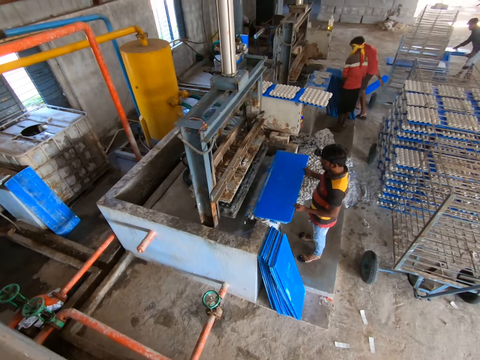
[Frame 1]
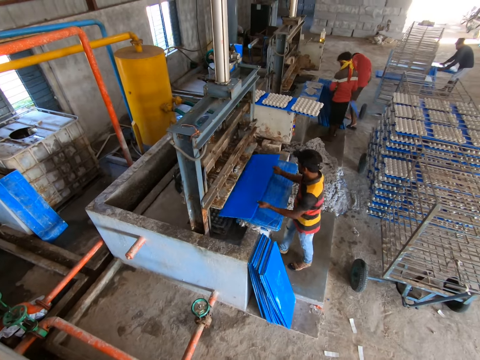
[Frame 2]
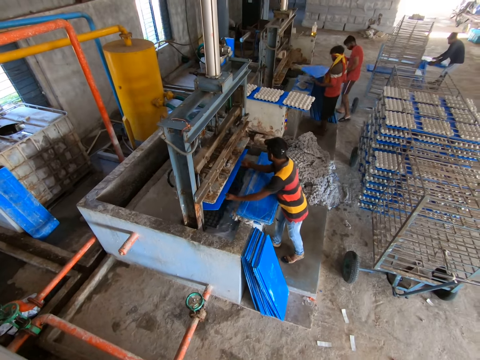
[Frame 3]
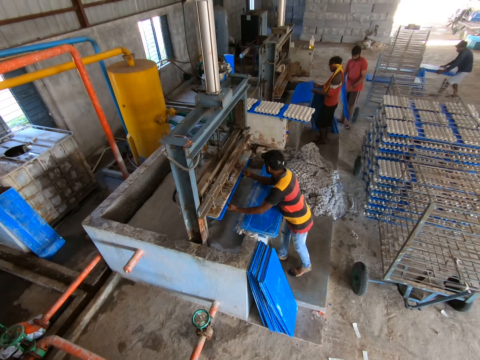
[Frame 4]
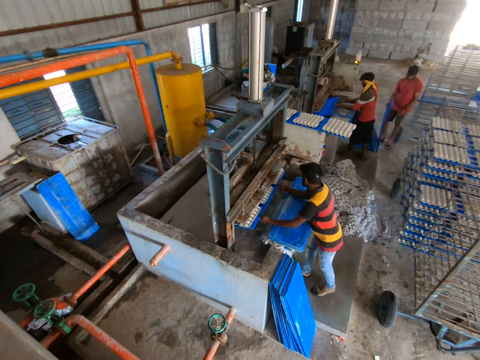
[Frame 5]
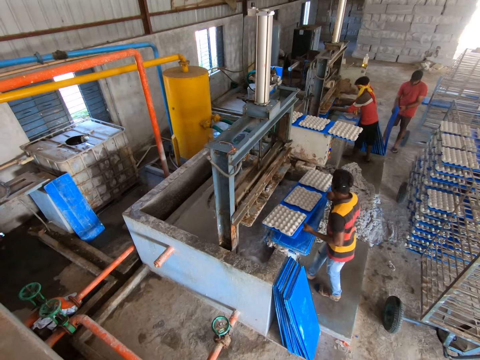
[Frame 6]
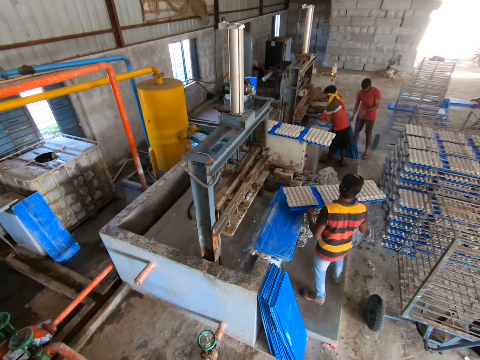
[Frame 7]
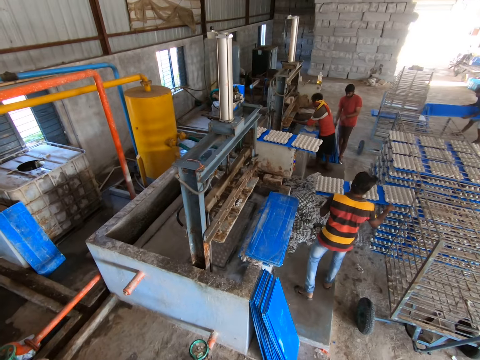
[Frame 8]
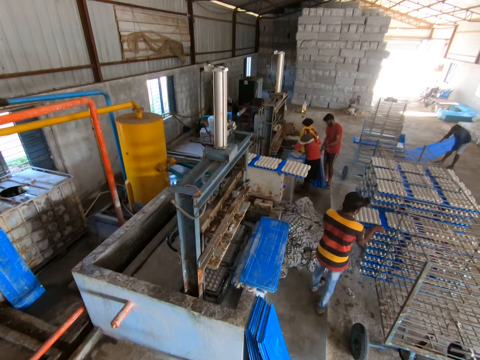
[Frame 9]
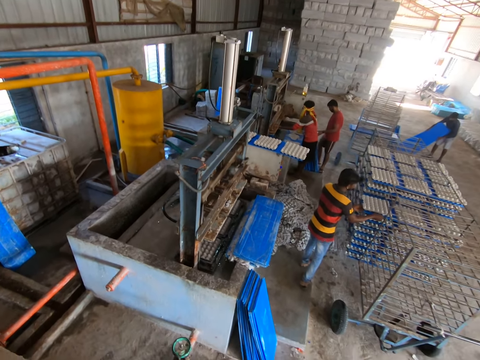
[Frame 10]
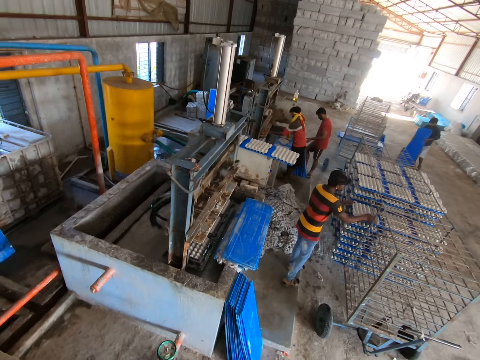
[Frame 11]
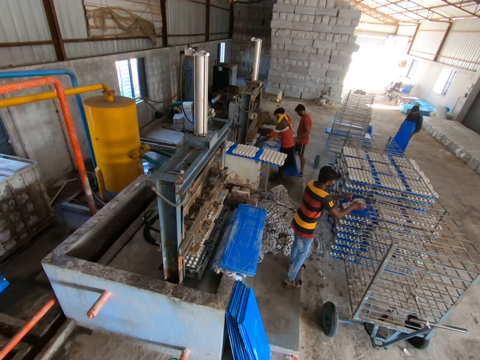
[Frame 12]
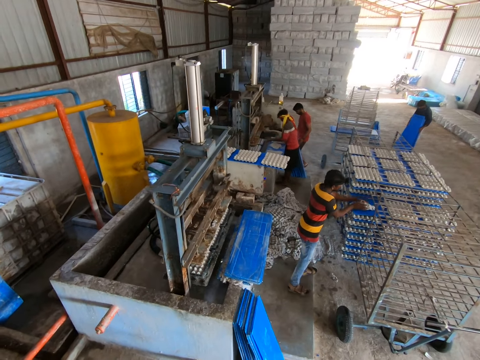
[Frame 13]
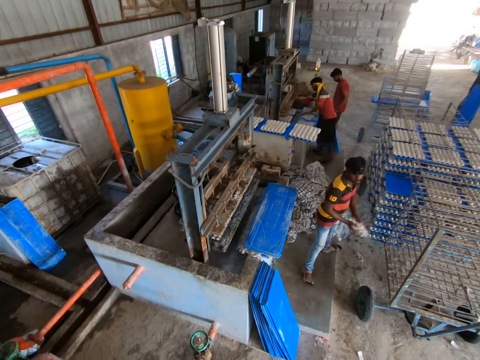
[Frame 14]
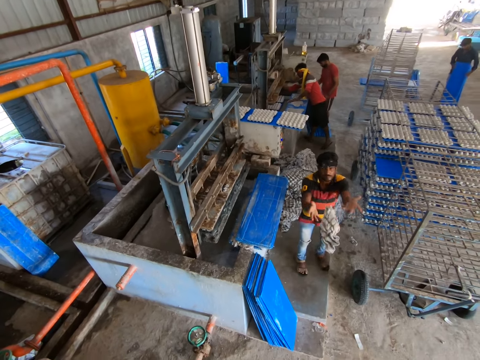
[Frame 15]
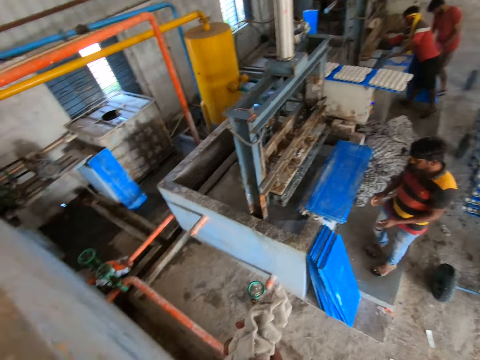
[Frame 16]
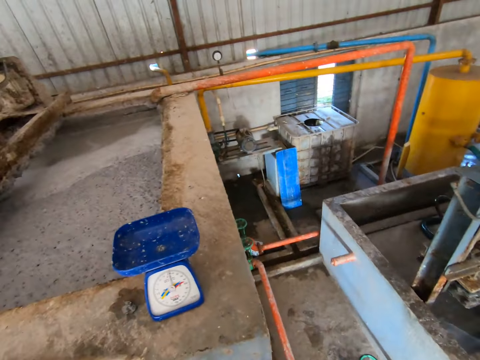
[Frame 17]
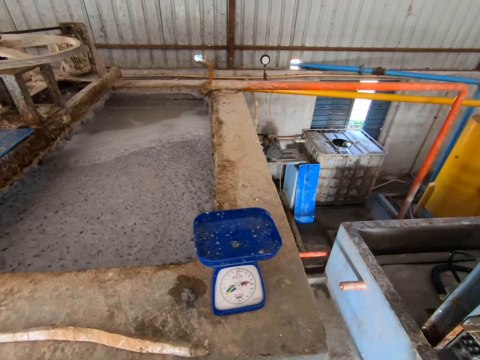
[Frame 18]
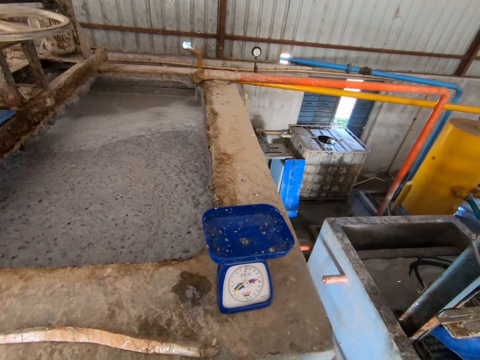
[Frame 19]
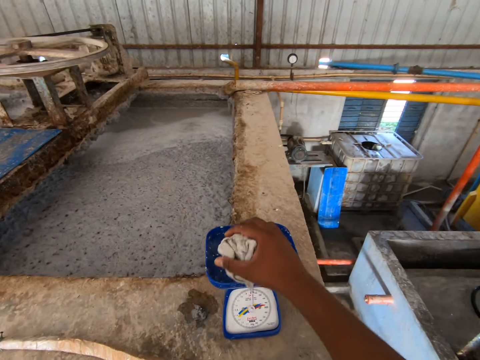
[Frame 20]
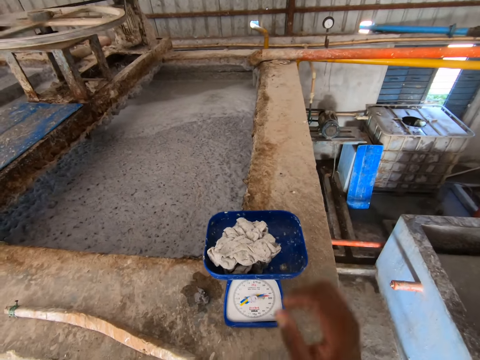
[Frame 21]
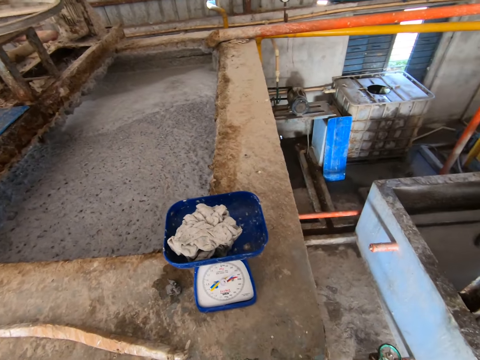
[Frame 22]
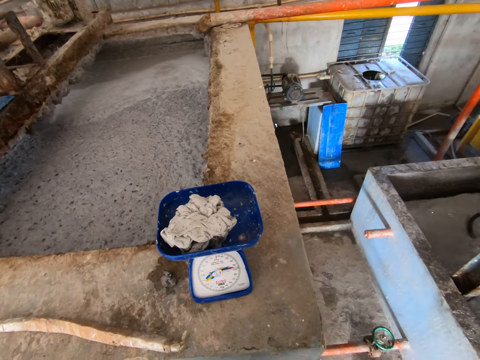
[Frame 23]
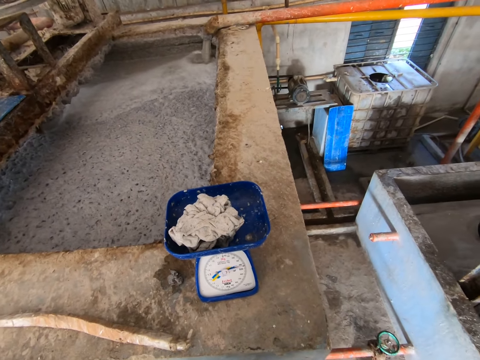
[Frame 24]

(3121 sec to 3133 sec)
The man puts the board in the egg crate making machine with both hands. Another man puts the board in the egg crate making machine with both hands. The first man removes crates of eggs. He puts a board with the egg crates in the shelf with both hands. He picks an egg crate and throws the egg crate to the camera wearer. The camera wearer squeezes the egg crate onto a scale on the egg crate making plant with his right hand.

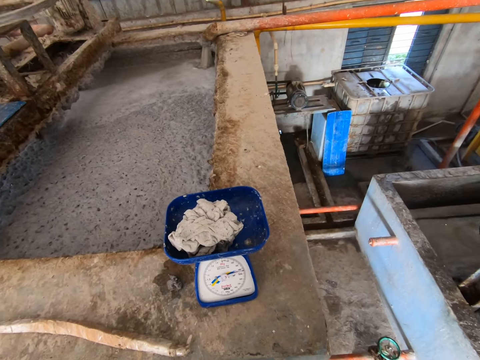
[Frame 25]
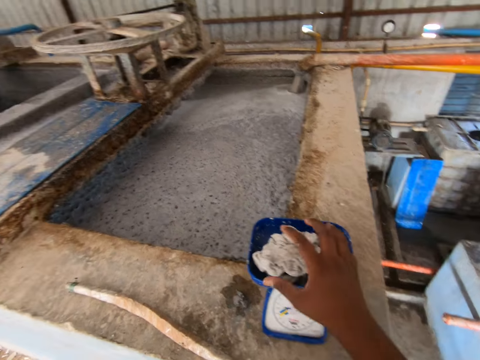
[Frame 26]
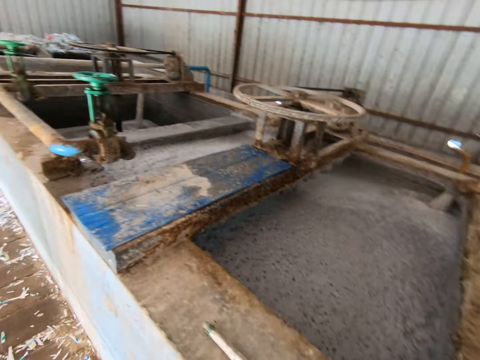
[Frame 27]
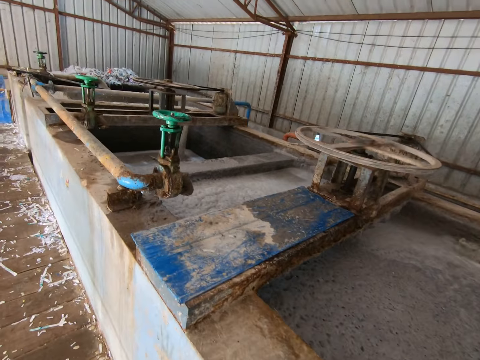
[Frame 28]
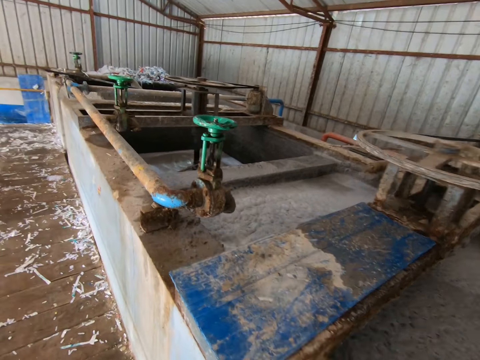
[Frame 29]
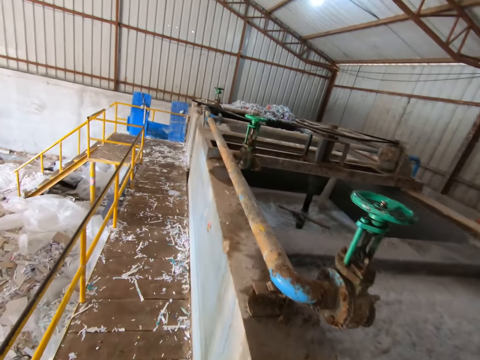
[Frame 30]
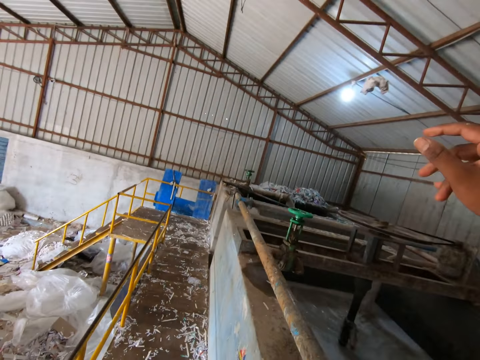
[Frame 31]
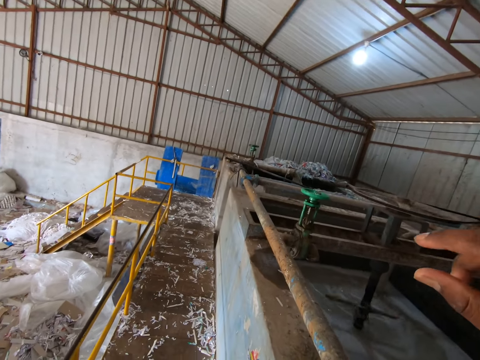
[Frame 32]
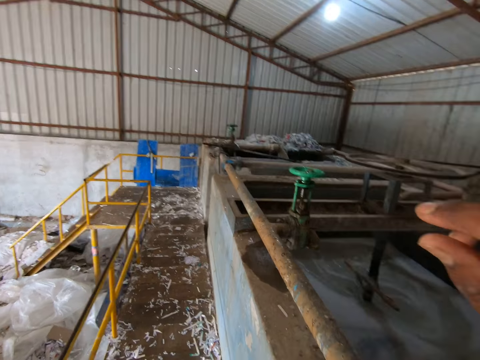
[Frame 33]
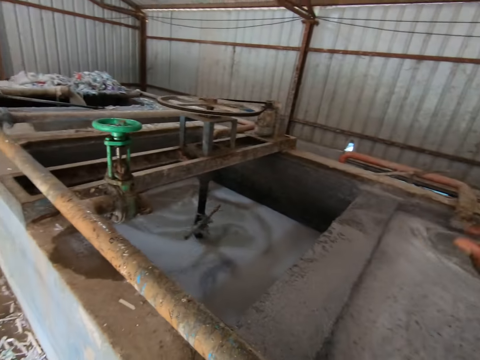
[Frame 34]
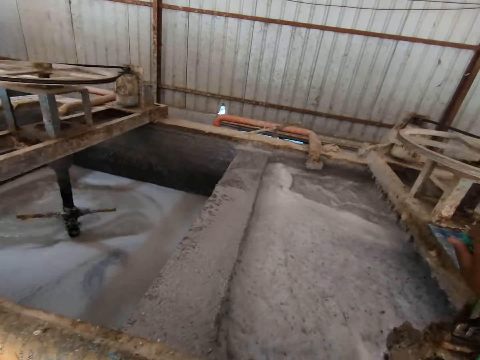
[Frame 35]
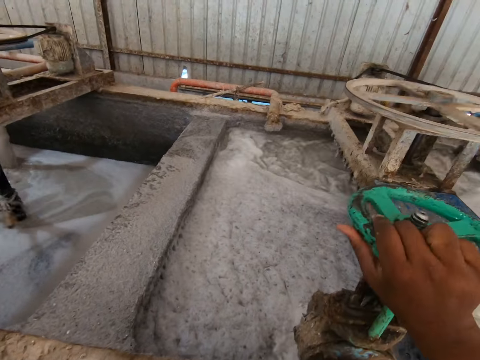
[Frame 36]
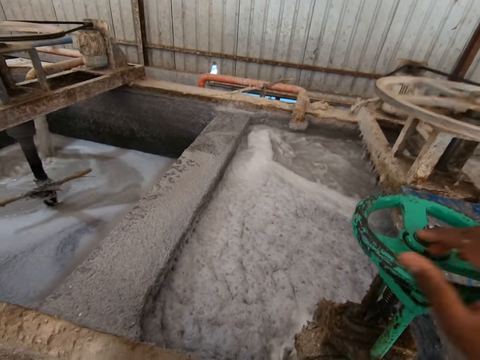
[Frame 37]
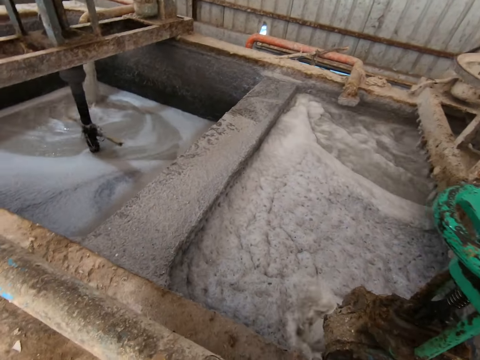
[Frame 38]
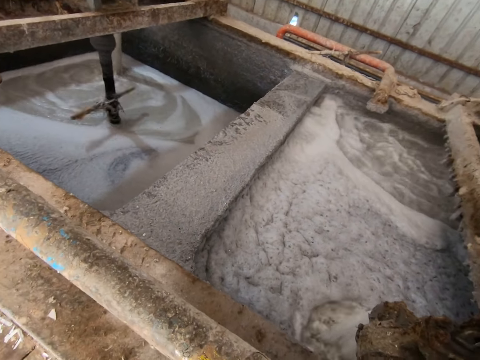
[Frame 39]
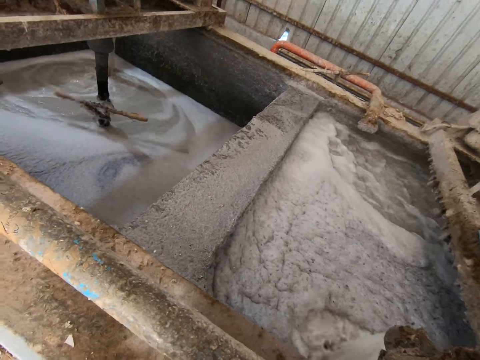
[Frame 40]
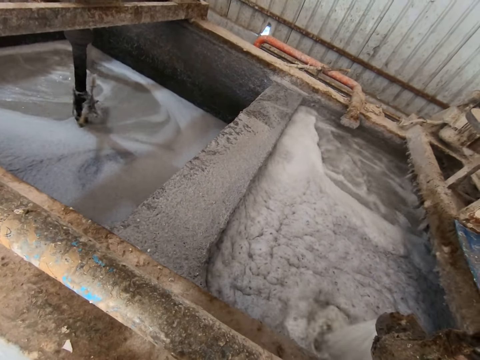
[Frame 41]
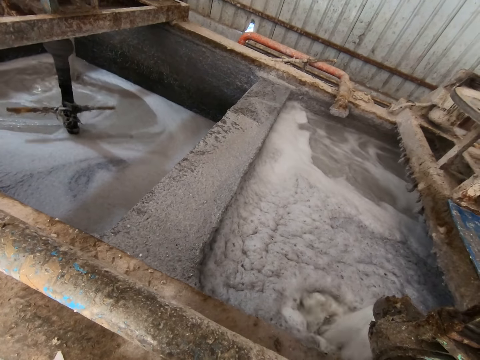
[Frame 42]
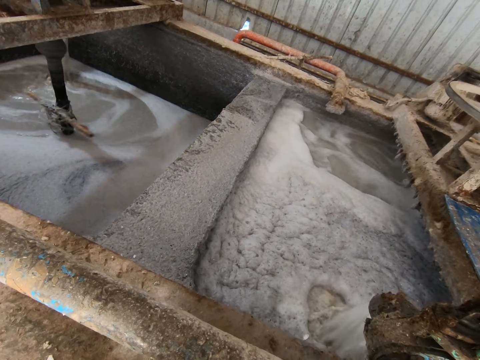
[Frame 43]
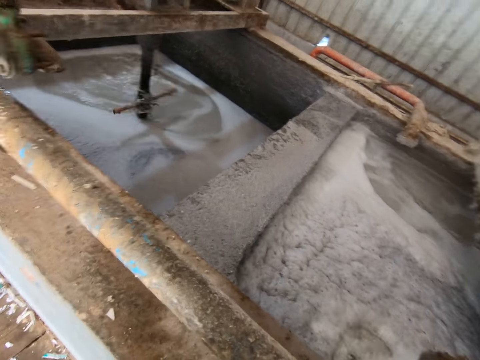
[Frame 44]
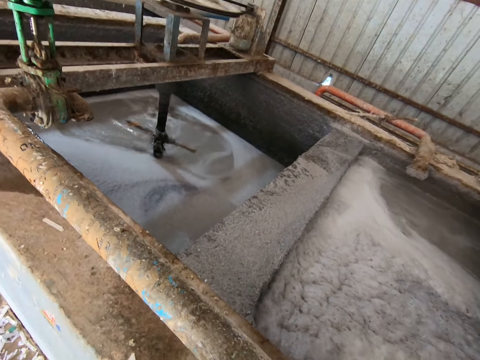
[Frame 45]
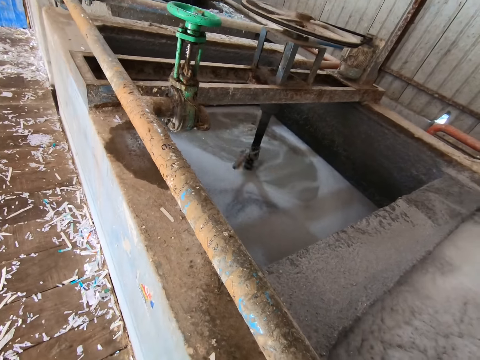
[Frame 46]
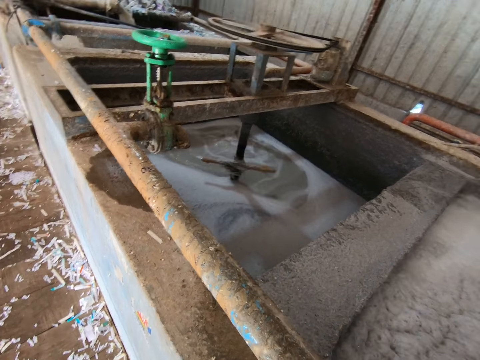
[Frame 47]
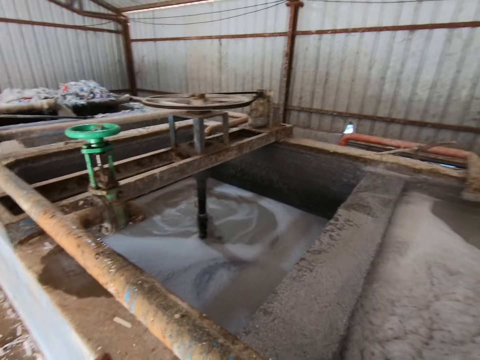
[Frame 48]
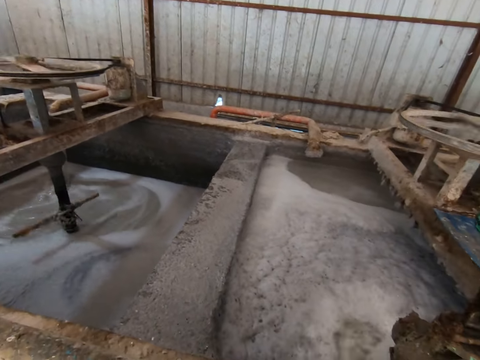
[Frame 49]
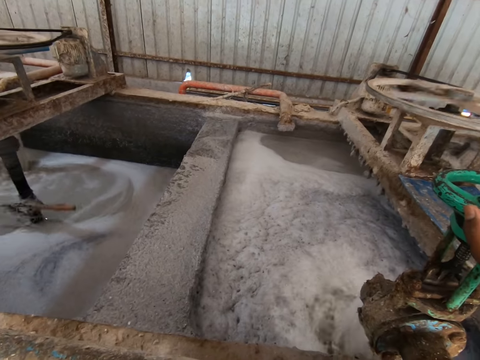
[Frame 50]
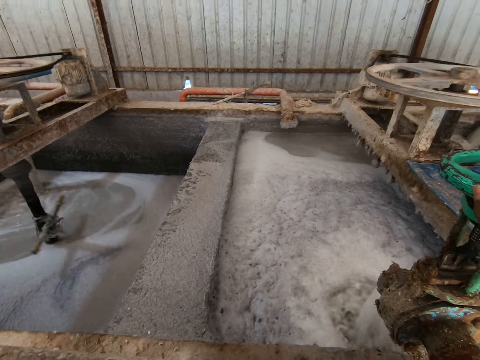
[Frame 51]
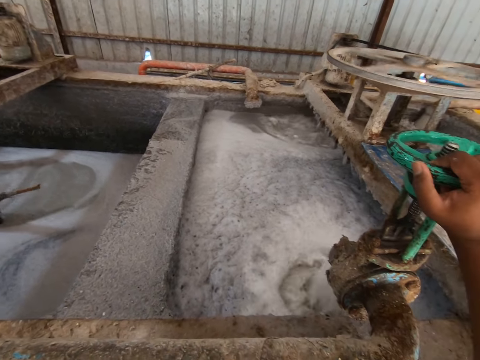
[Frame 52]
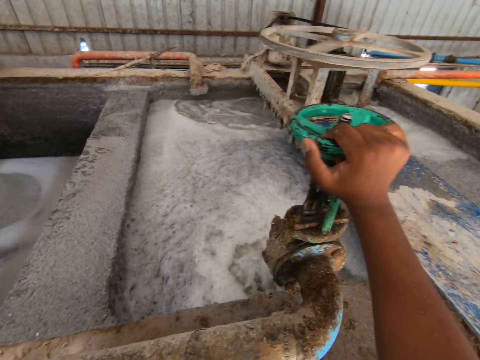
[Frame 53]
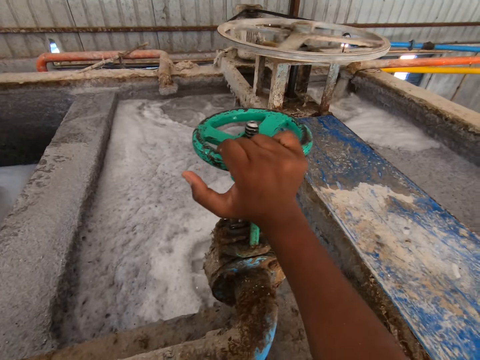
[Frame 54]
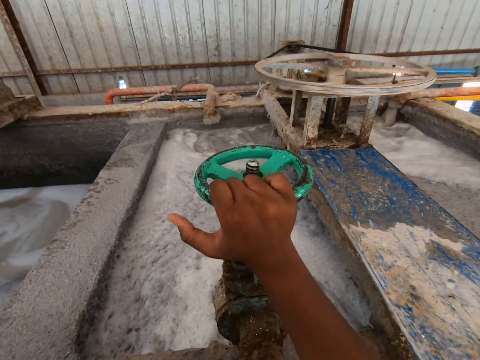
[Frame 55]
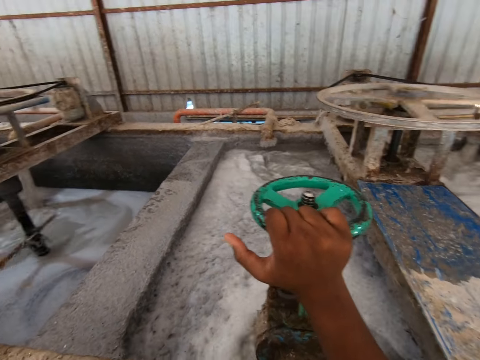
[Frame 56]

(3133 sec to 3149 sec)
The camera wearer picks the egg crate from the scale with his right hand. He tosses the egg crate into the egg crate making machine with his right hand. He spins an industry solution tap handle. He adjusts the flow of water in the egg crate making plant with his right hand.
